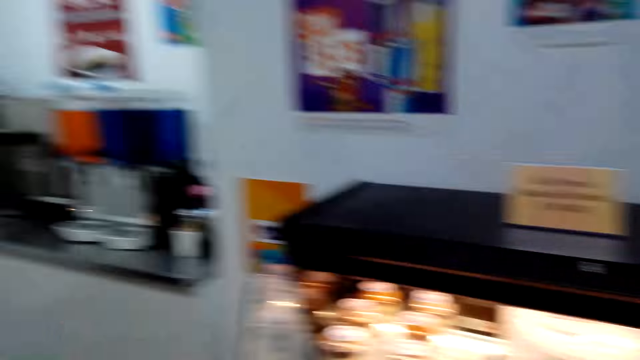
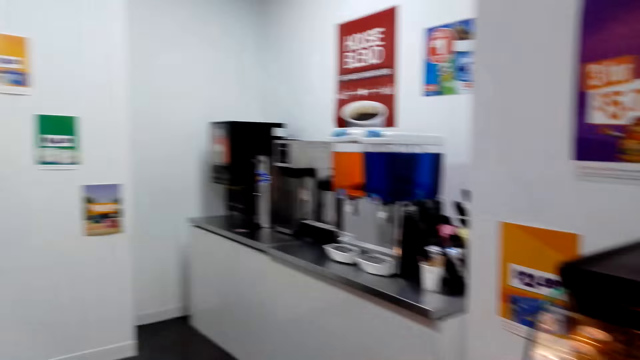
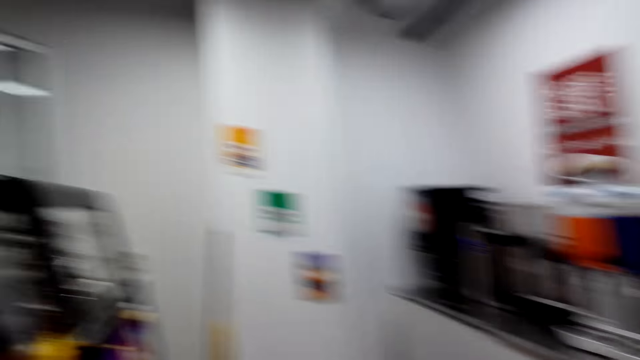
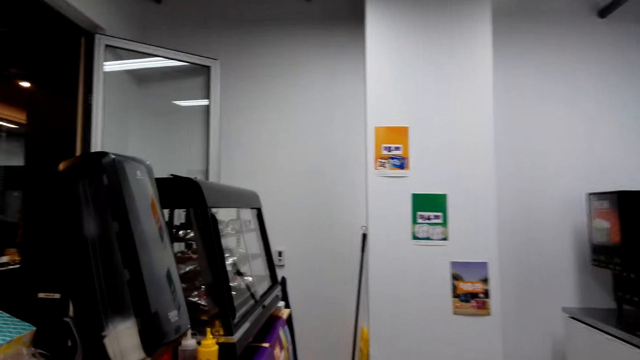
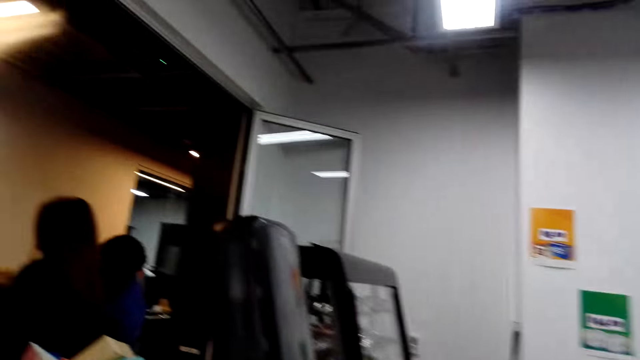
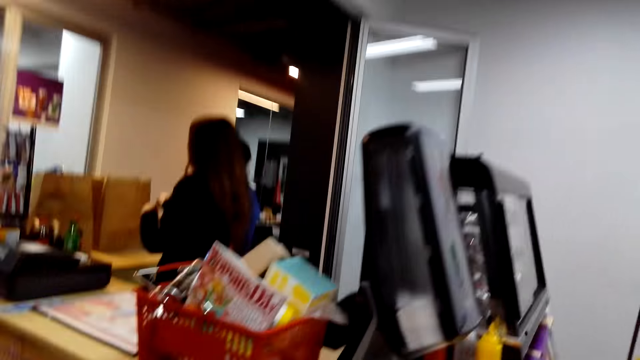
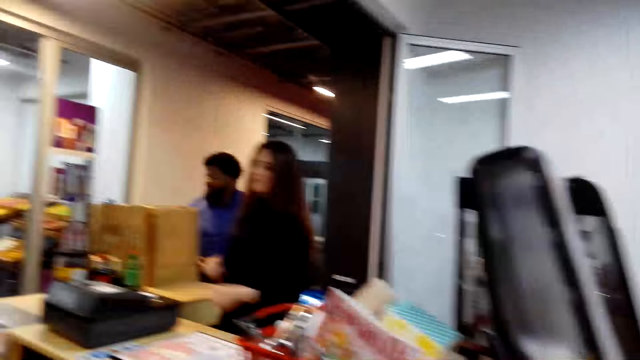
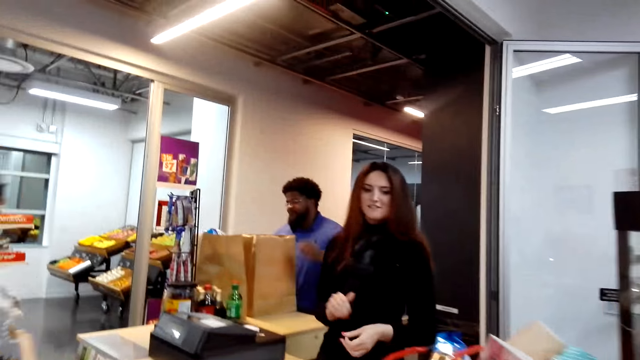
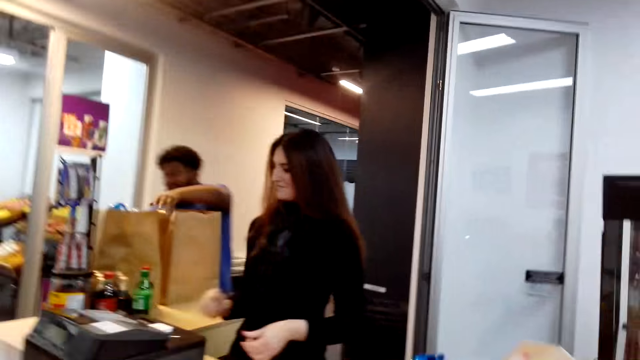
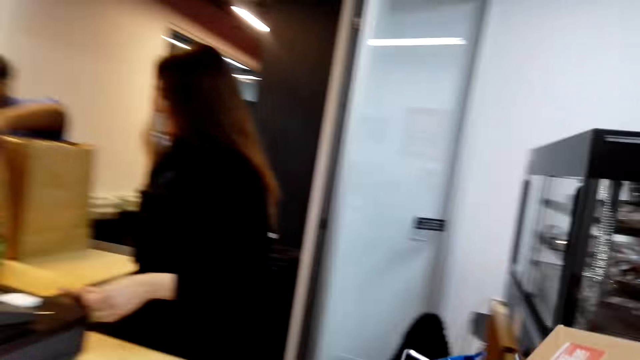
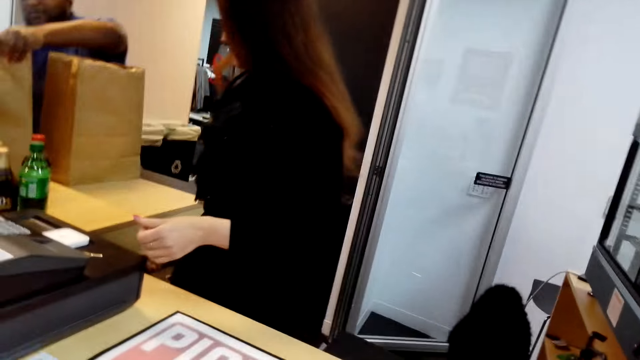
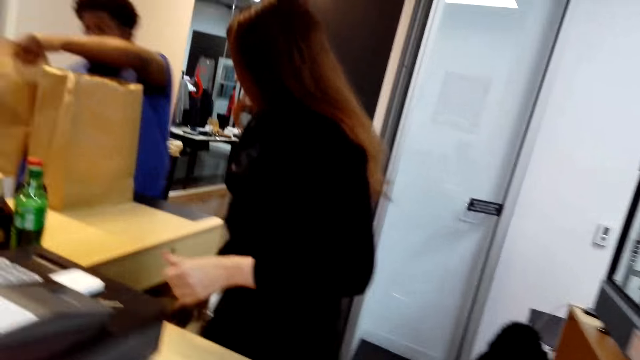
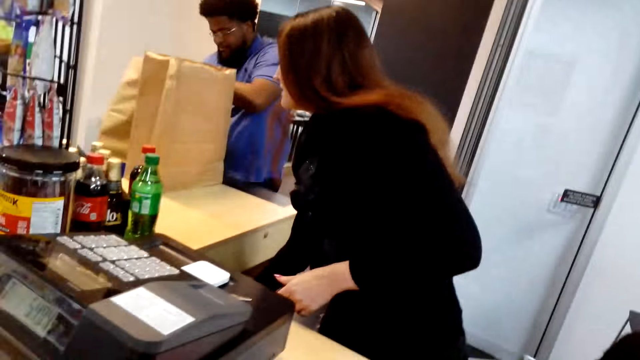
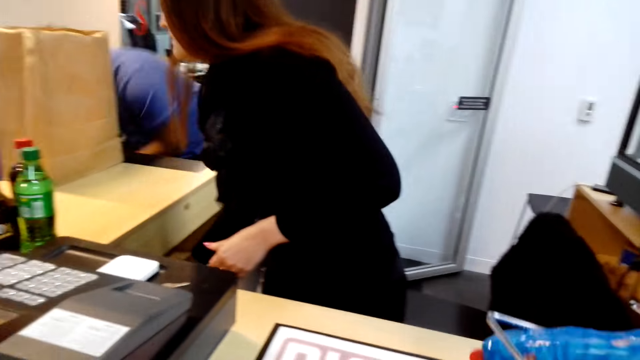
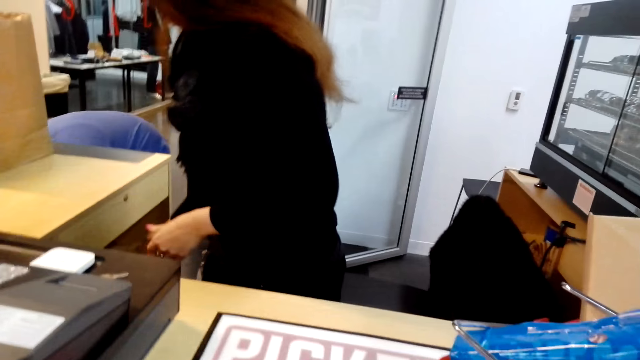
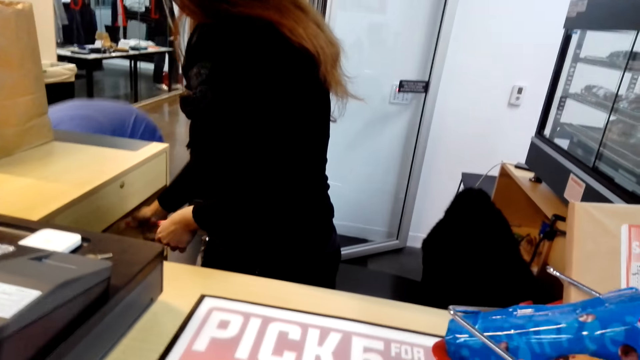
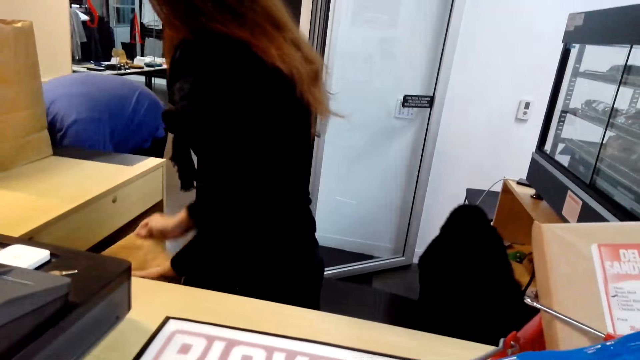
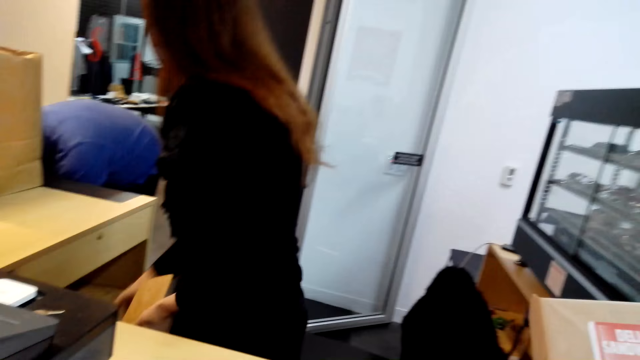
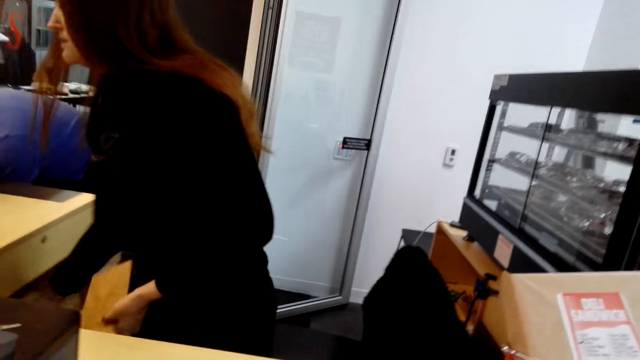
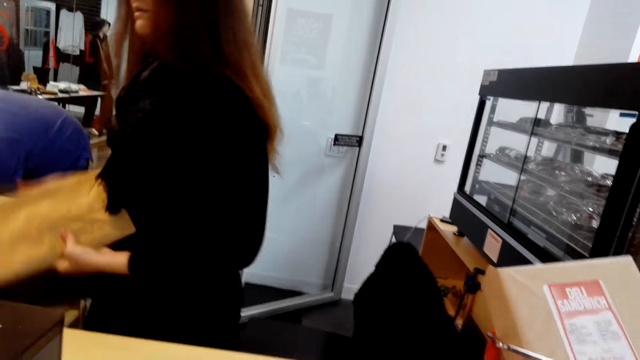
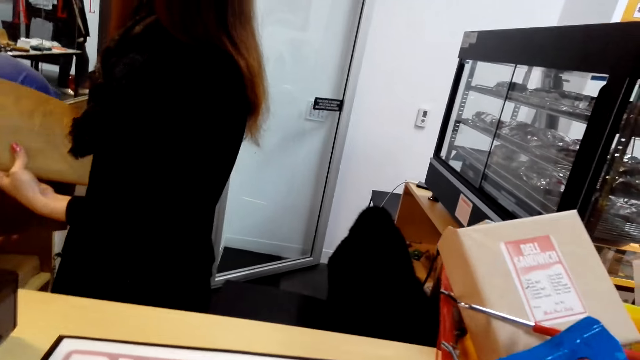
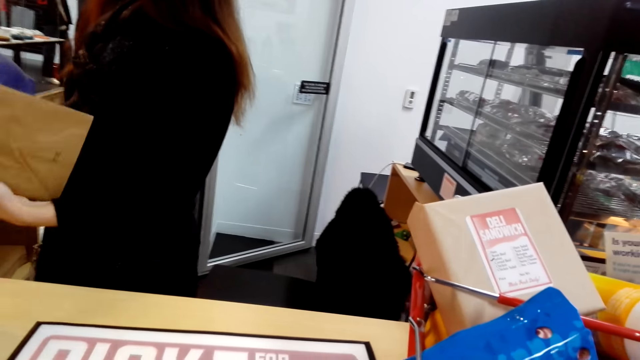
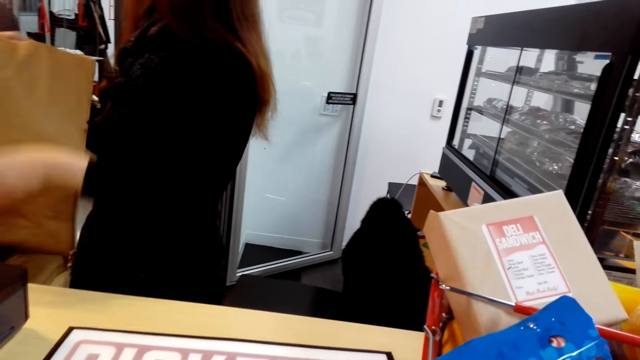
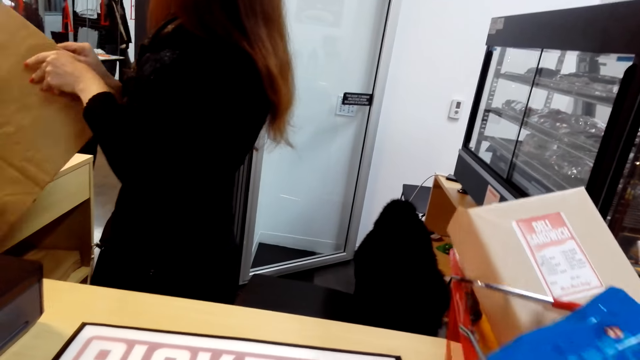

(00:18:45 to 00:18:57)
The camera wearer walks around in the store. A lady stands at the counter. A man holds a khaki shopping bag at the counter. The lady stands at the counter. The lady holds the khaki shopping bag at the counter. The lady picks up the bag. The camera wearer pushes the basket near the cashier.

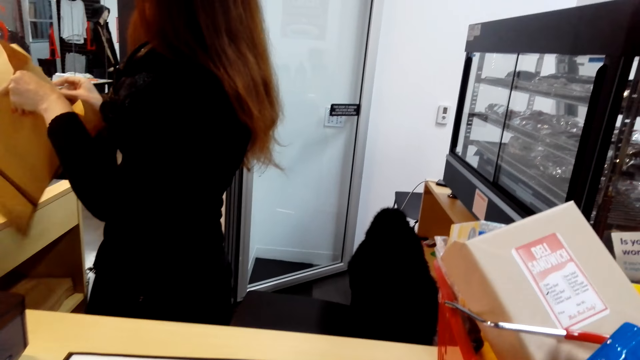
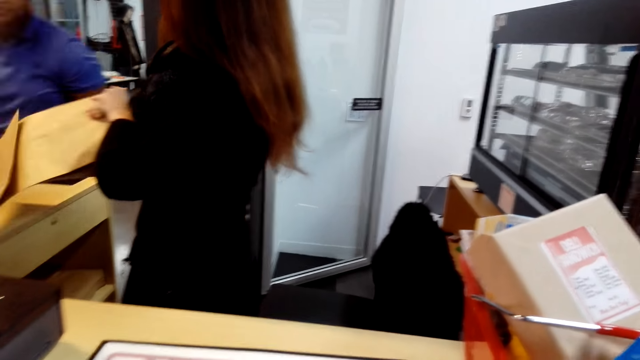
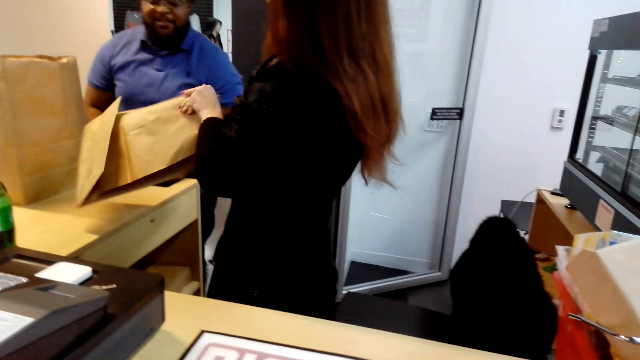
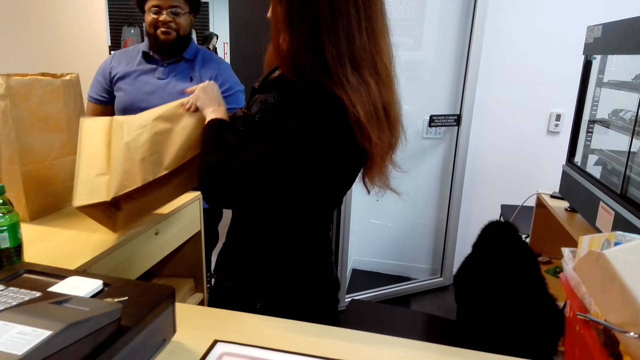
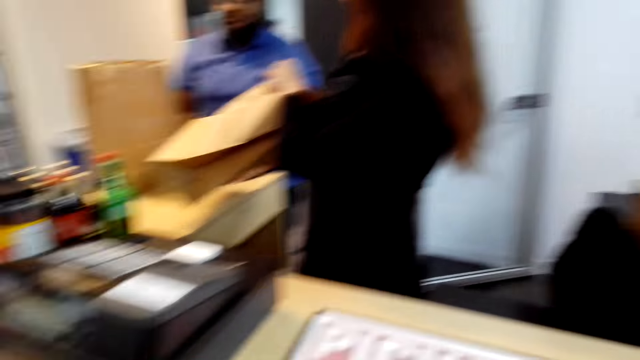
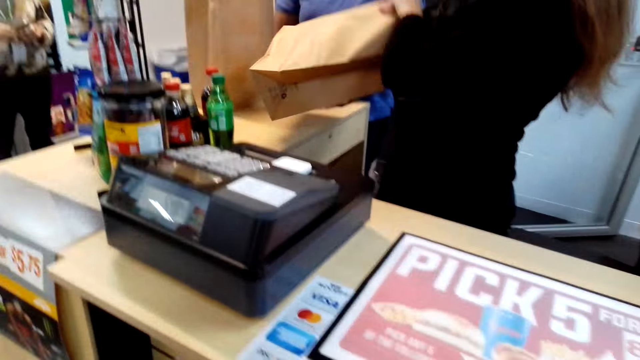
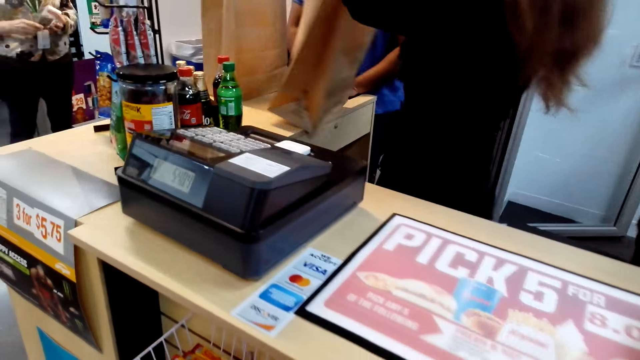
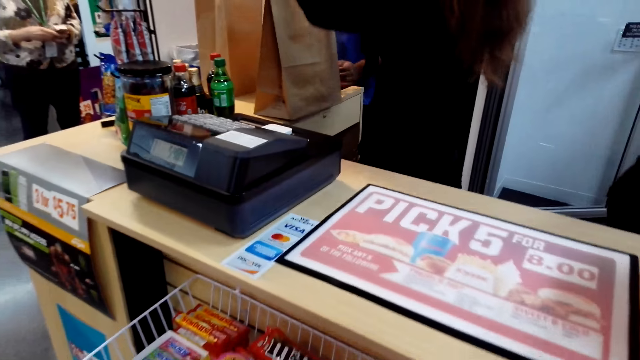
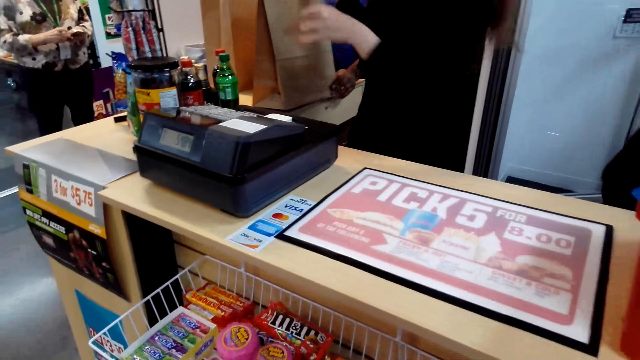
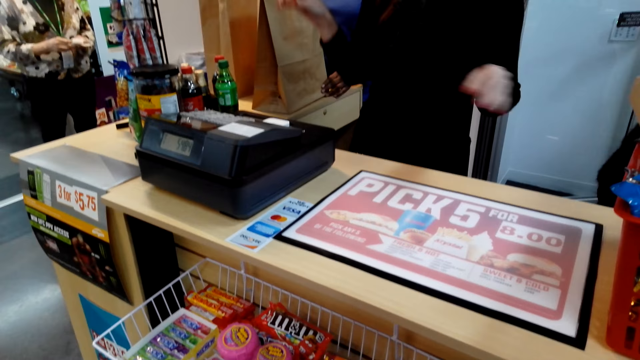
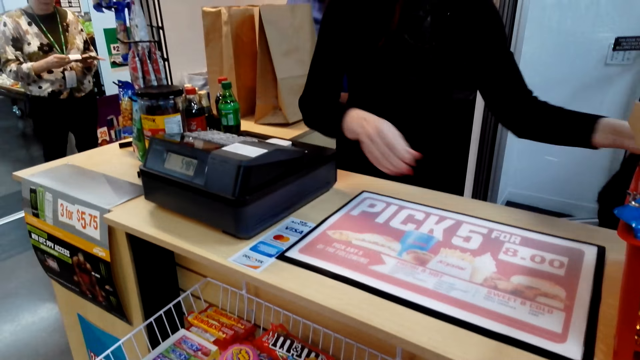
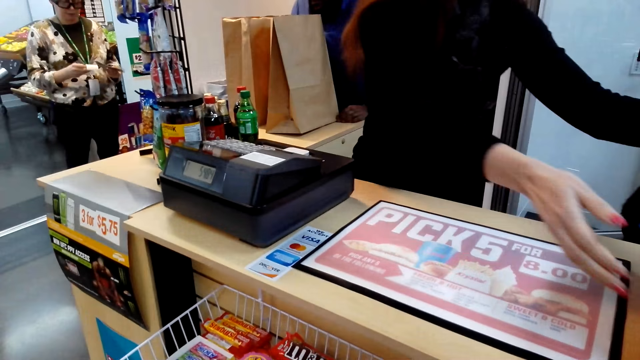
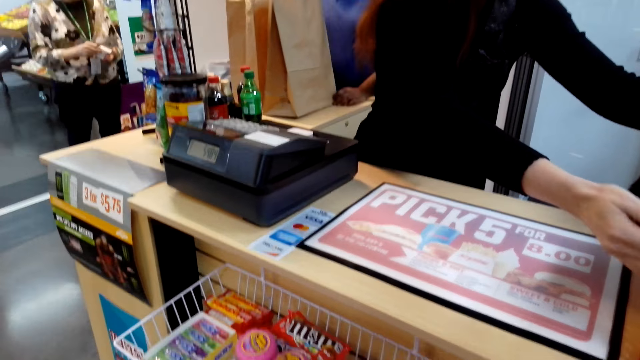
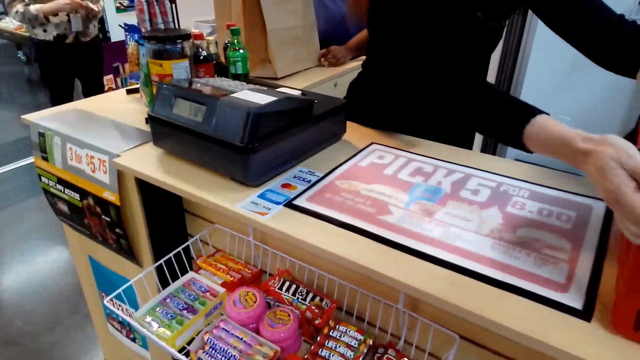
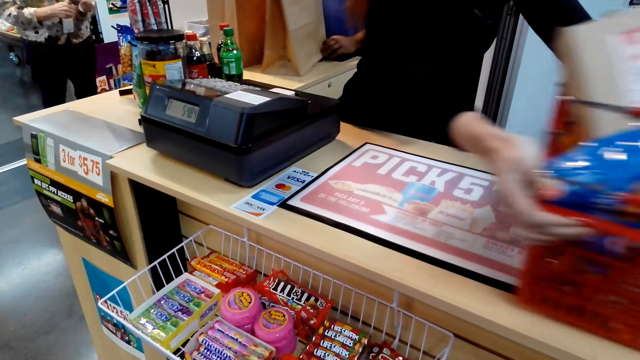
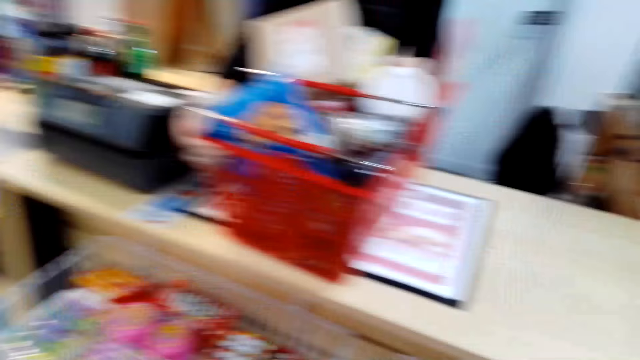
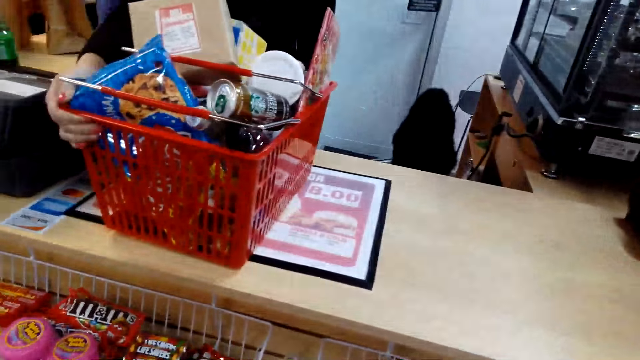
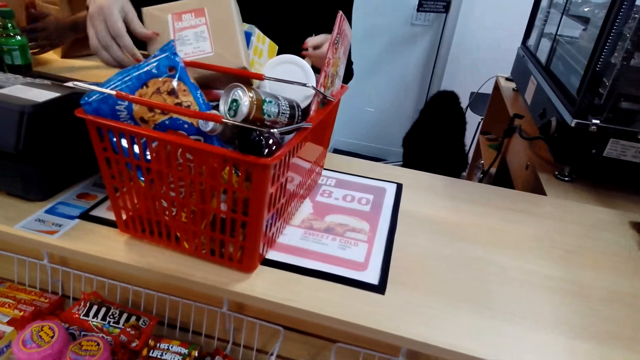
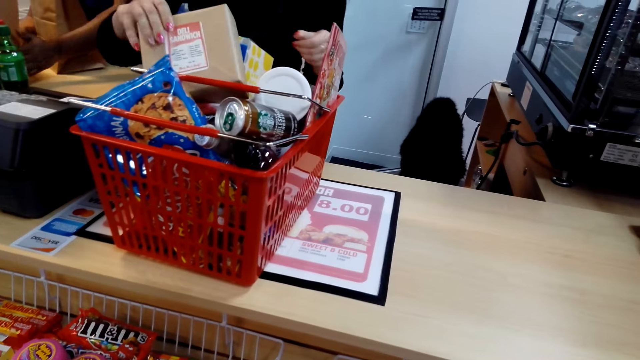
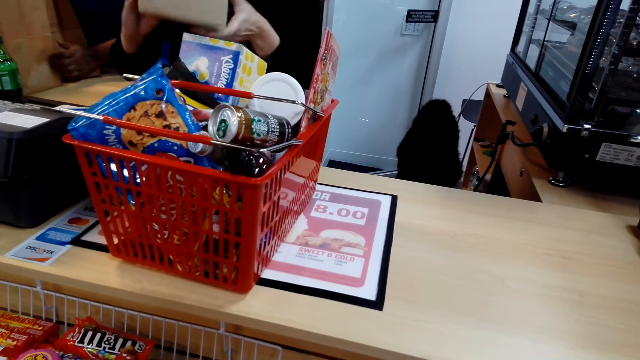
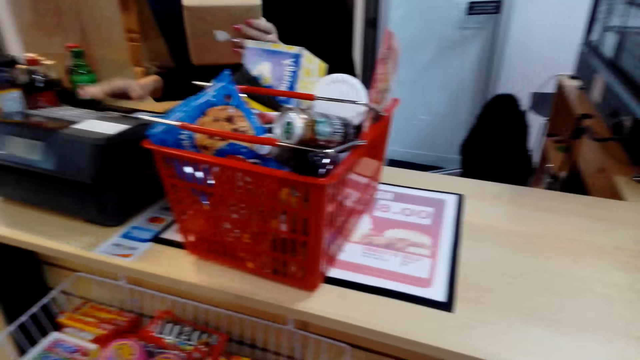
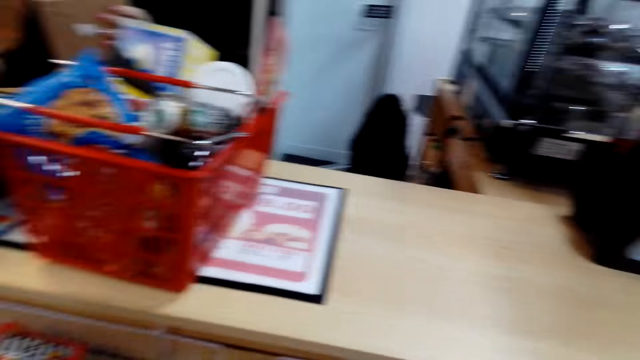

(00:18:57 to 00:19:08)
The lady opens the khaki shopping bag at the counter. The lady places the khaki shopping bag at the counter. The lady pulls the basket. The lady pushes the shopping basket on the counter with both hands. The lady counts the price of the items with the counter machine. The lady picks a box of something from the shopping basket.
